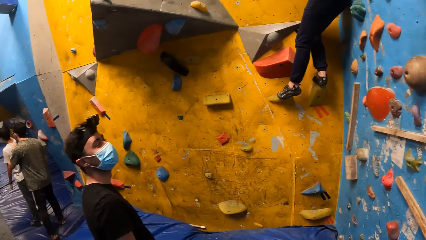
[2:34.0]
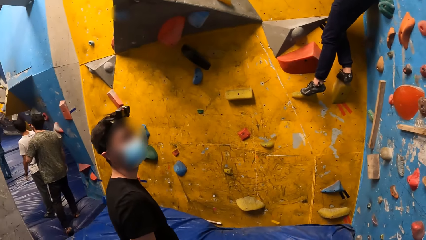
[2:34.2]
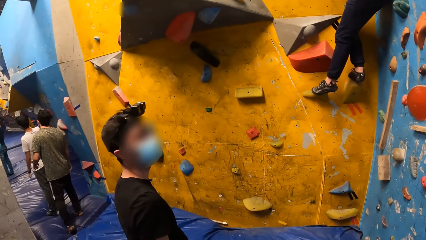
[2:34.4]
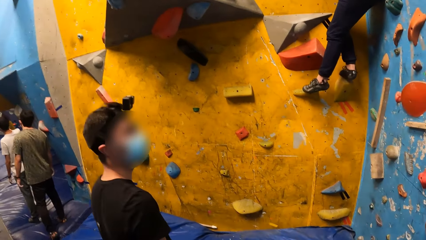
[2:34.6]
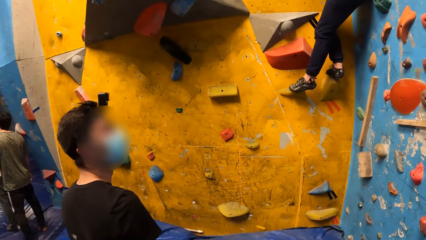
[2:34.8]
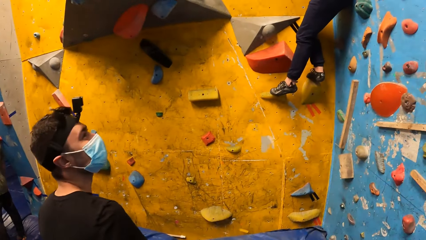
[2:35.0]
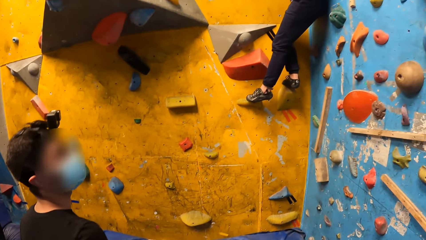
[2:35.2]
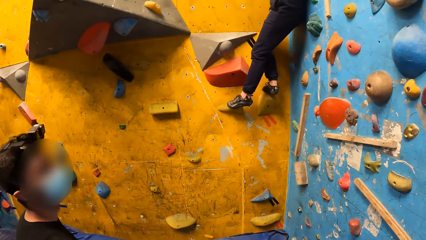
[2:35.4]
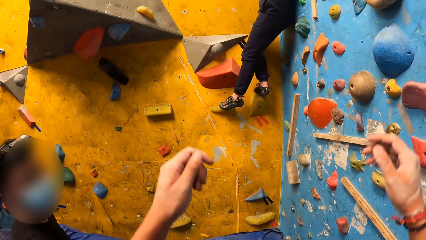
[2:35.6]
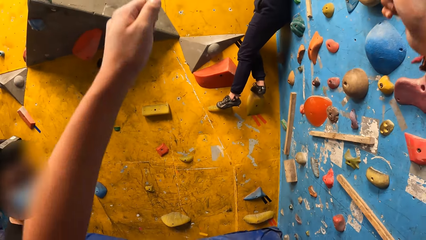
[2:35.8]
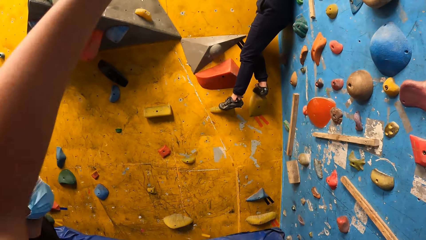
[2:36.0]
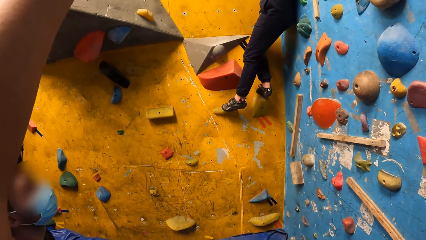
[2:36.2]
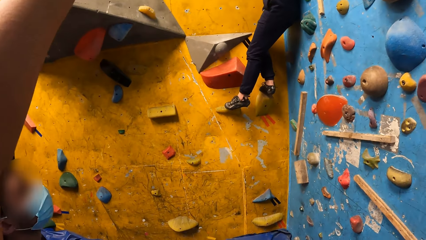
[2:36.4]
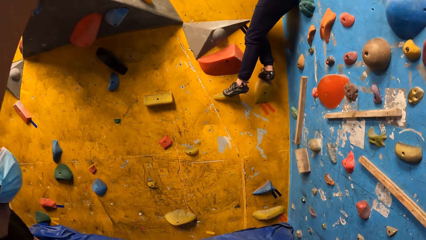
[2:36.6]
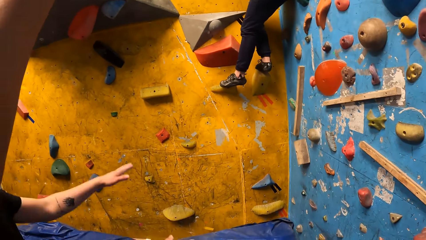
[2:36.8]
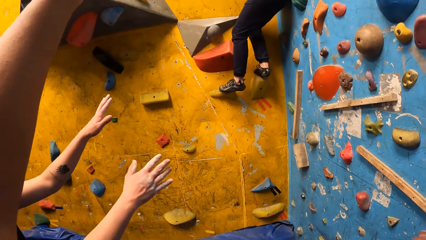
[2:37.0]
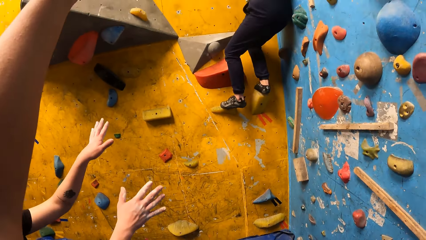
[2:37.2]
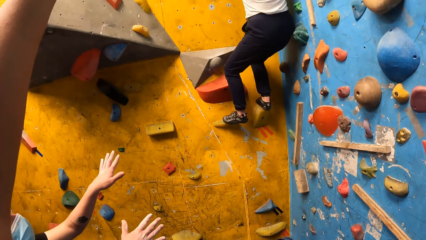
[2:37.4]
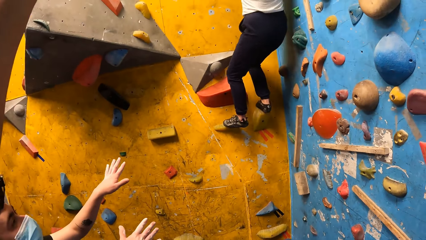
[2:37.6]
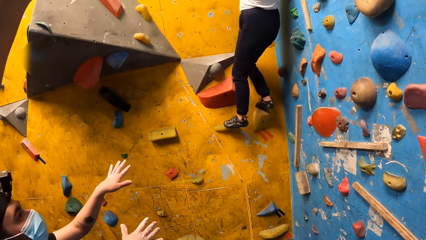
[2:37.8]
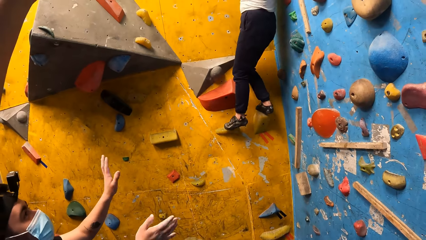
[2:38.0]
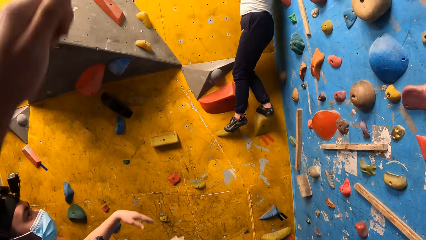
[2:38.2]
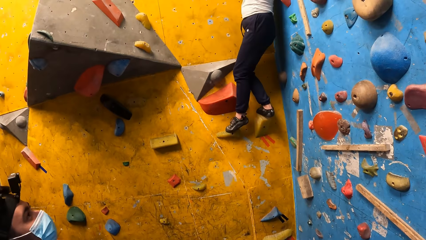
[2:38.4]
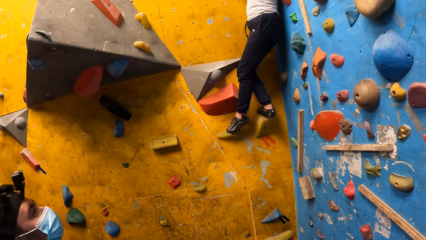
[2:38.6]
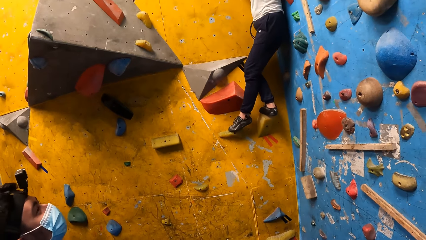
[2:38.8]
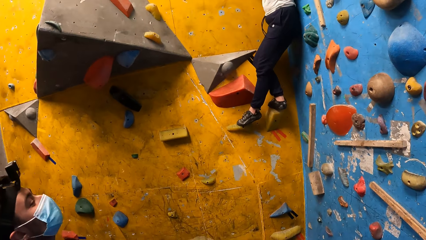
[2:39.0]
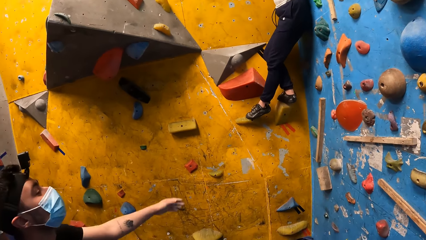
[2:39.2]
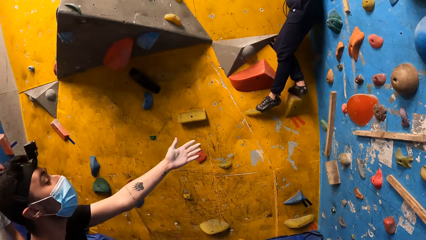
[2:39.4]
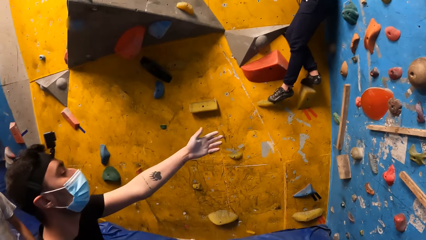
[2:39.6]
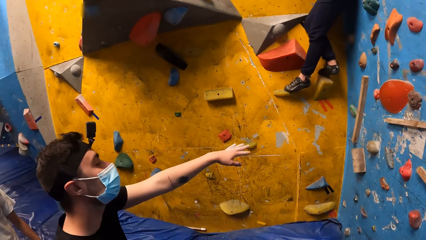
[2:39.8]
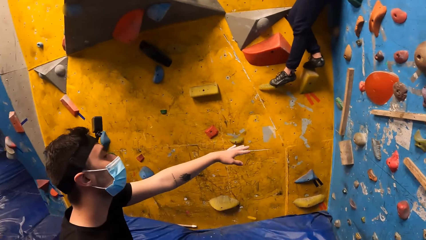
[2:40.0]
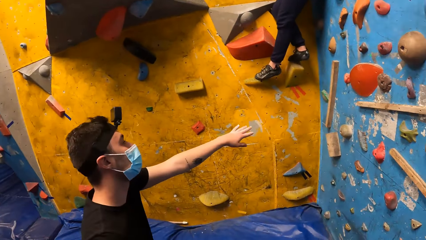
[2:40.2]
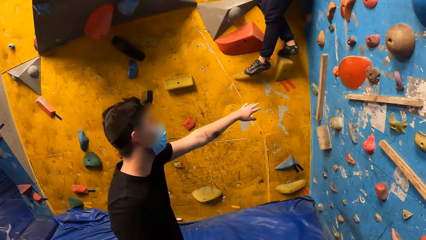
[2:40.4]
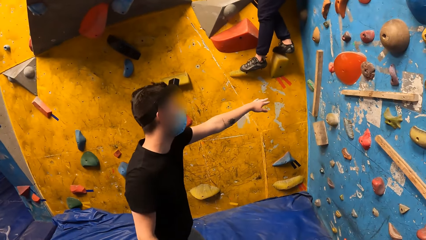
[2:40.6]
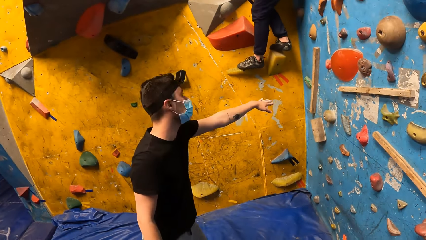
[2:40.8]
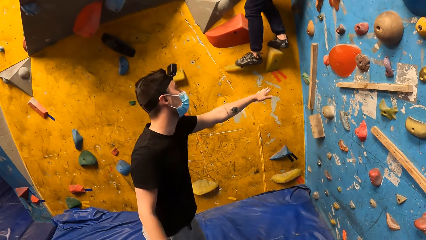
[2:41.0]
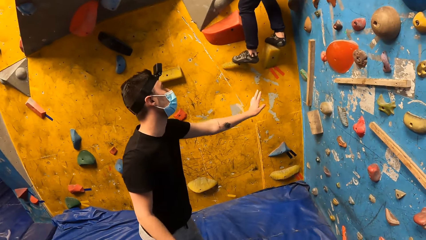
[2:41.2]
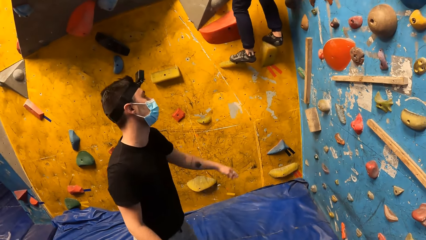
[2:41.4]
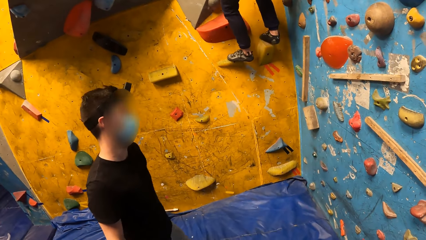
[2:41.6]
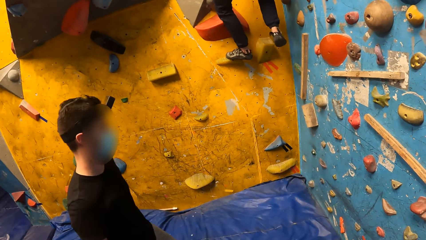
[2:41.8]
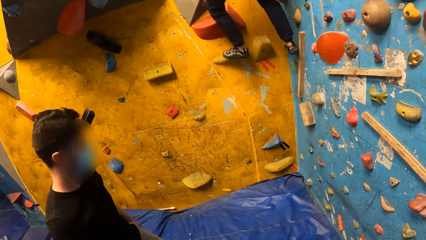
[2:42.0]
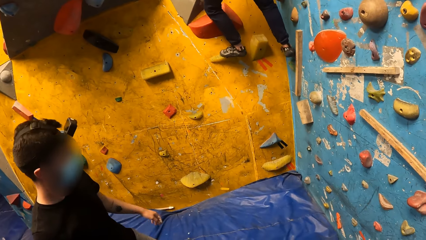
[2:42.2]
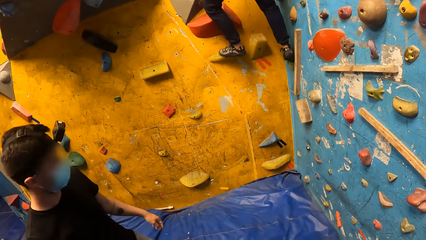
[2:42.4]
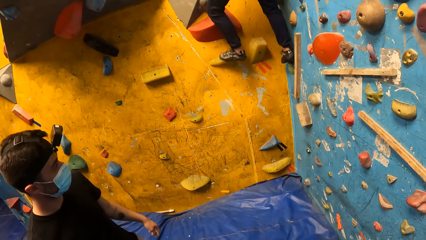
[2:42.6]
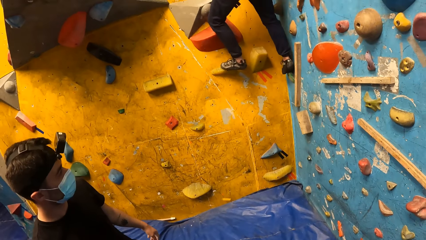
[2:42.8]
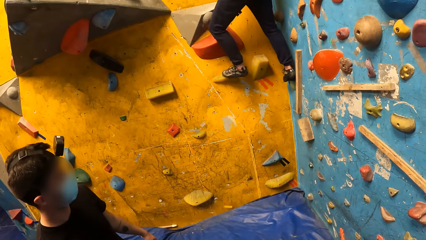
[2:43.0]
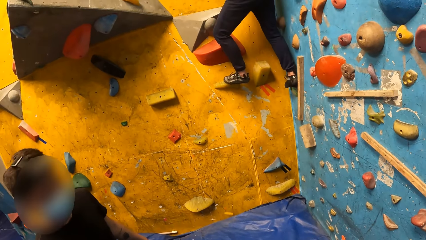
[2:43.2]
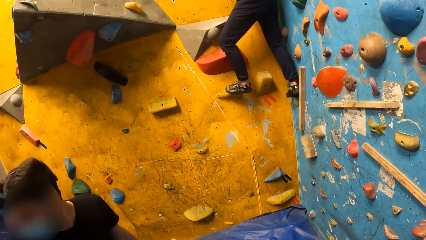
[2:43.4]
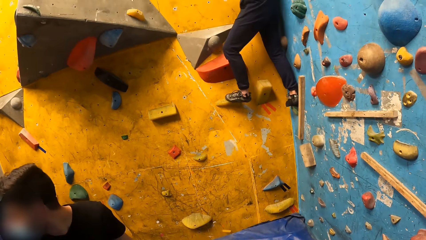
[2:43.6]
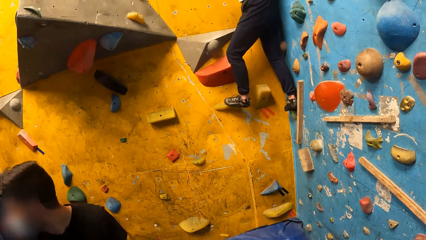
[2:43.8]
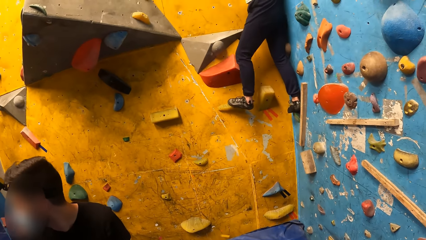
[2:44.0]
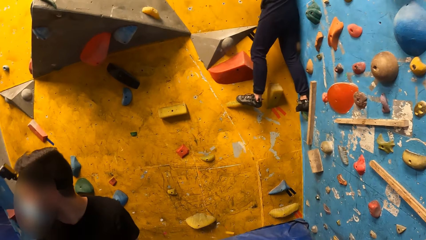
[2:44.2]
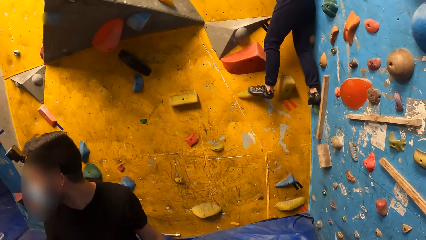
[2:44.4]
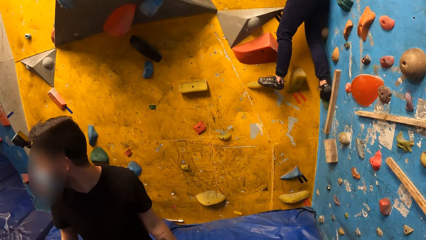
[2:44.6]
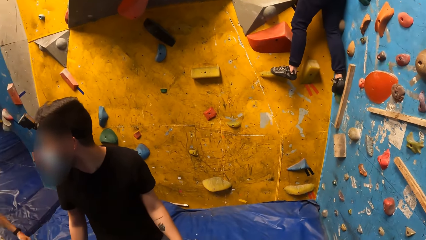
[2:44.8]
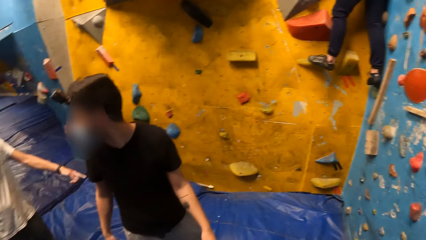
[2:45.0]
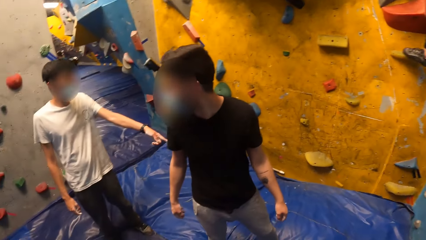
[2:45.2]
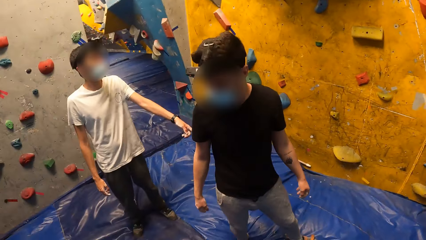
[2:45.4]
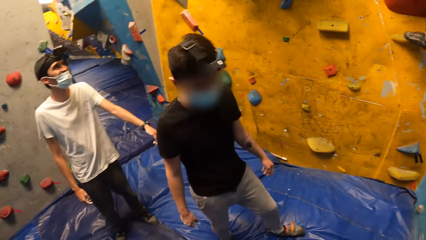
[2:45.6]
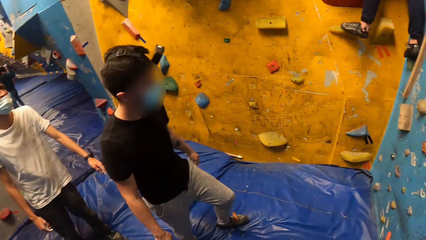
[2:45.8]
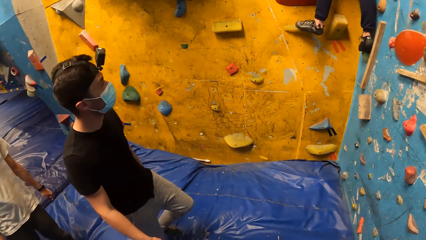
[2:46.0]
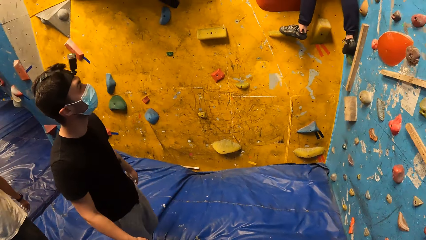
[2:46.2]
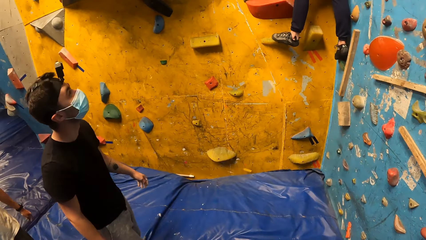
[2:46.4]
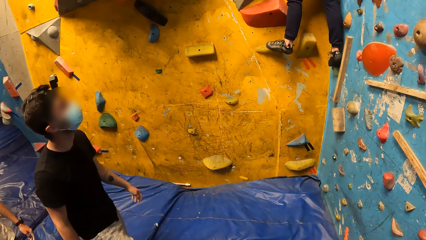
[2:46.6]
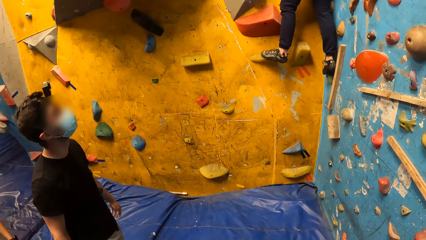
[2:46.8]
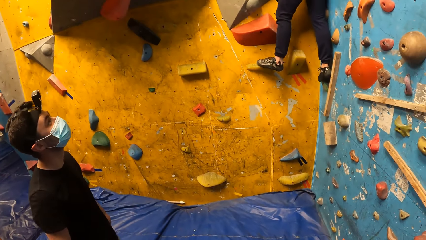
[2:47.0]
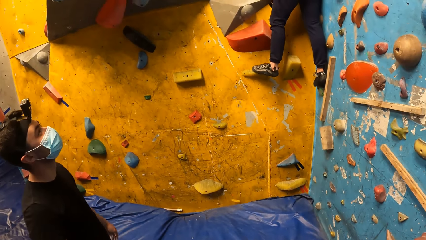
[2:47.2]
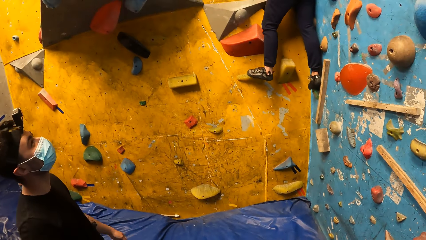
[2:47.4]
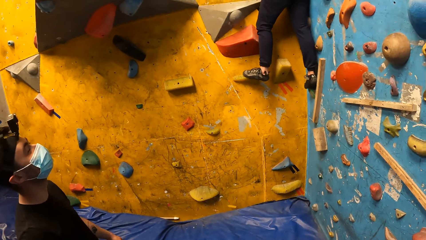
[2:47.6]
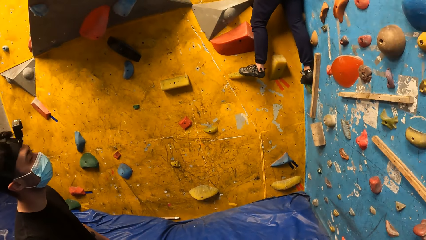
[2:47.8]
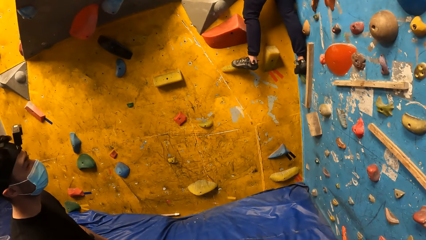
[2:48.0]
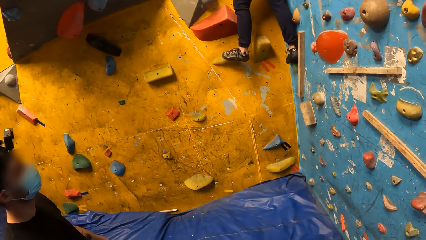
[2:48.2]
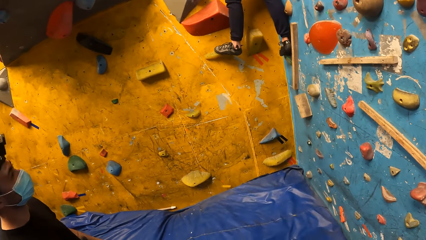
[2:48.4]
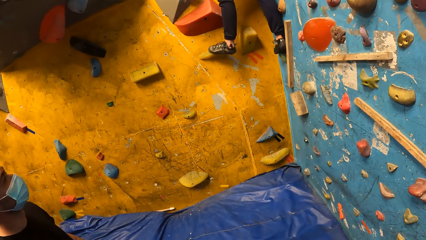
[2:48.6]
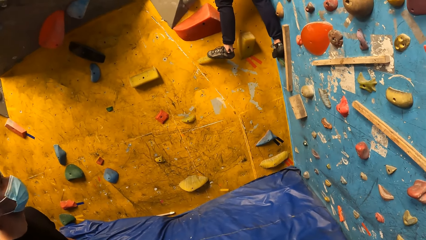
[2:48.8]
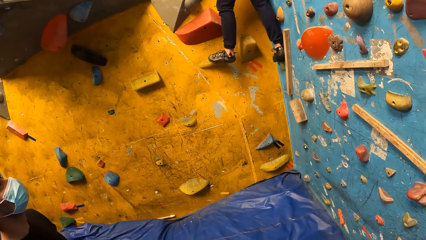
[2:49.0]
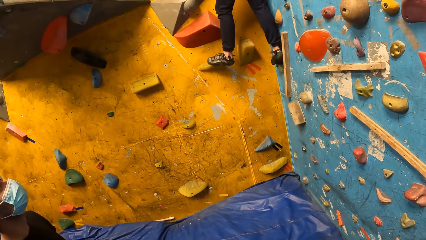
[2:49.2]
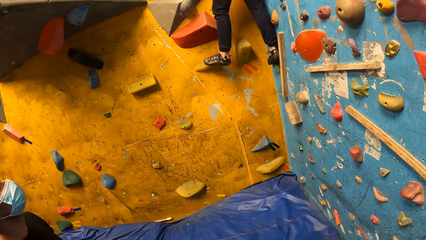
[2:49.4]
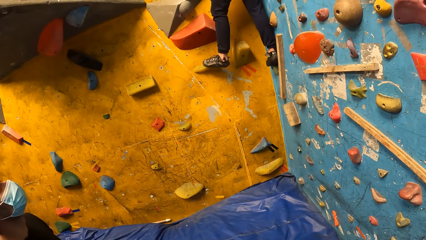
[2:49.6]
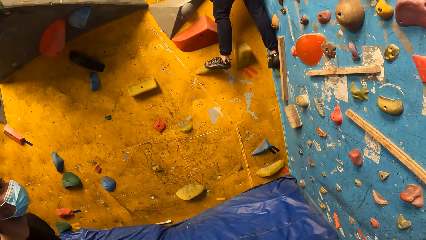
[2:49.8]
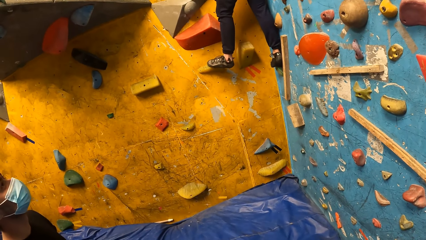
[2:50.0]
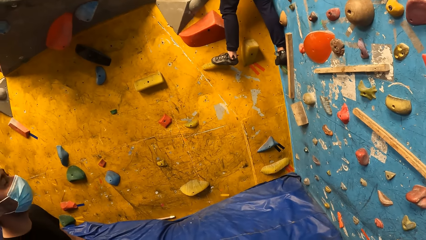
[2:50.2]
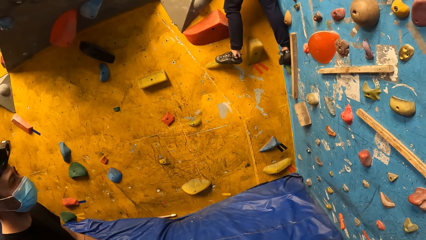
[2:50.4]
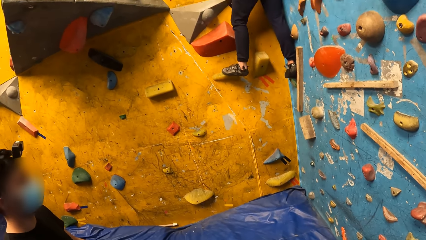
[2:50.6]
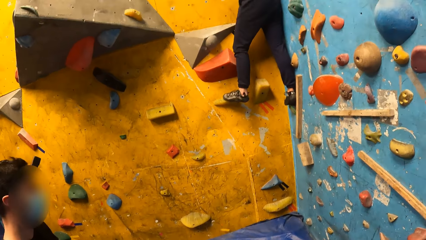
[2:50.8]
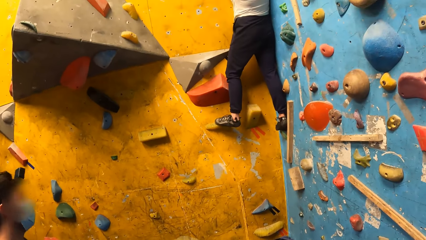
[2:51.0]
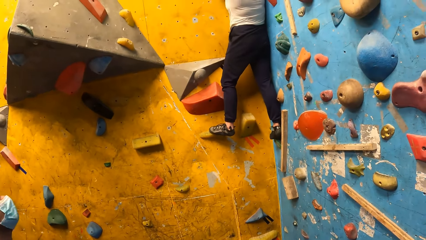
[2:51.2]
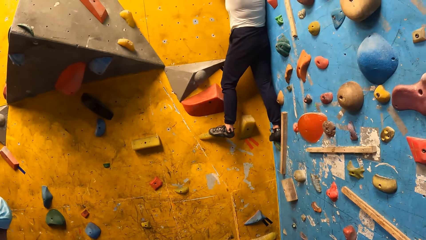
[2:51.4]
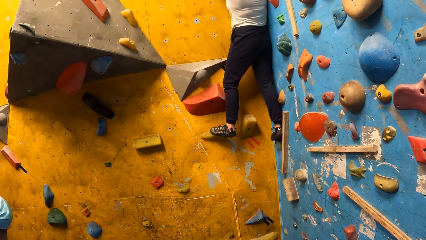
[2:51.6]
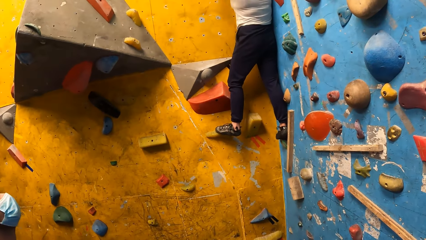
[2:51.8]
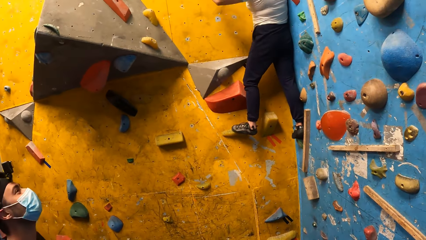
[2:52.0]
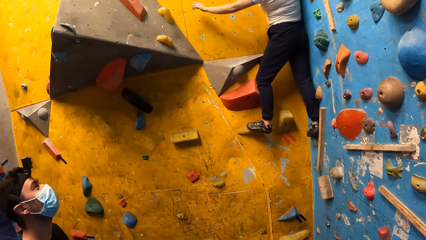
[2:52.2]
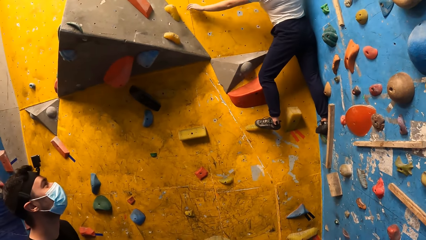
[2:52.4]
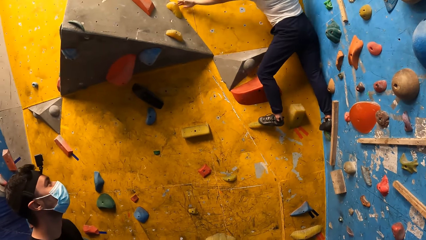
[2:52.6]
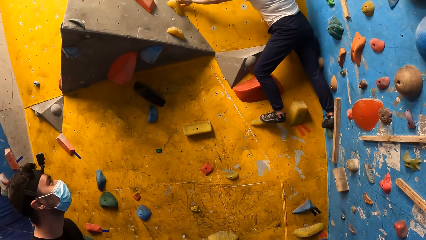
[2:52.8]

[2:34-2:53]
The camera wearer looks around. They point up. A man raises his left hand. The man looks around. A woman descends from the climbing wall.
